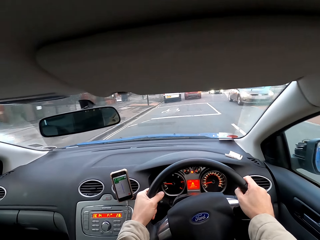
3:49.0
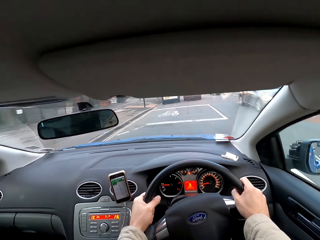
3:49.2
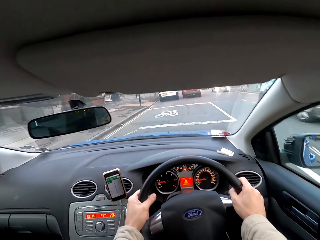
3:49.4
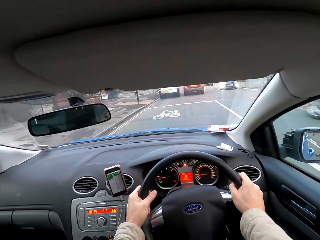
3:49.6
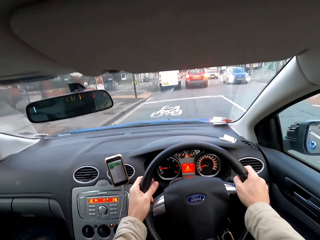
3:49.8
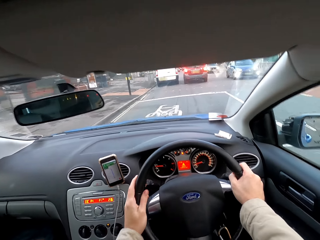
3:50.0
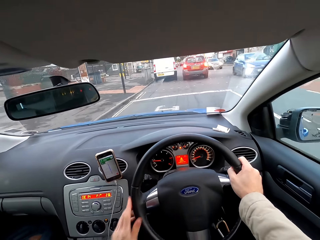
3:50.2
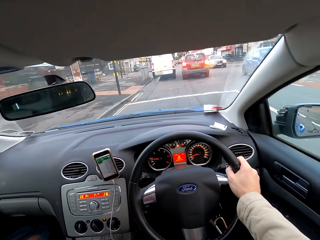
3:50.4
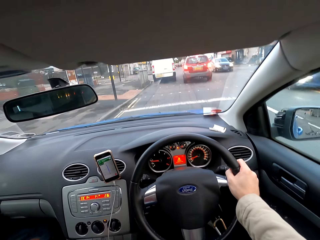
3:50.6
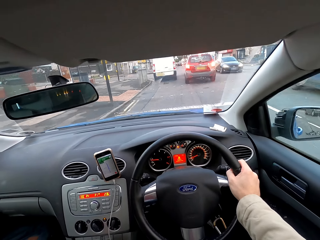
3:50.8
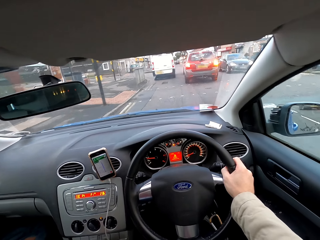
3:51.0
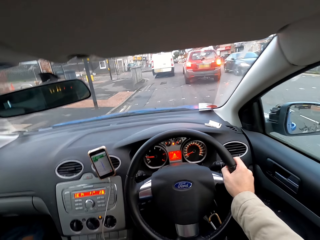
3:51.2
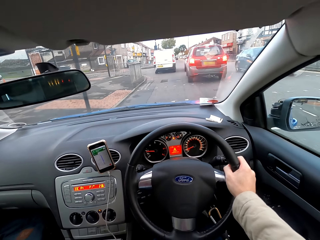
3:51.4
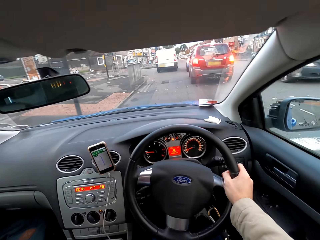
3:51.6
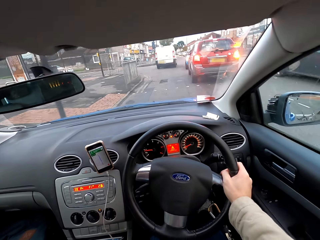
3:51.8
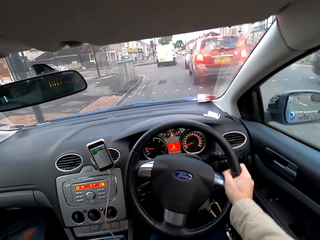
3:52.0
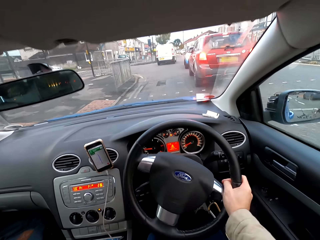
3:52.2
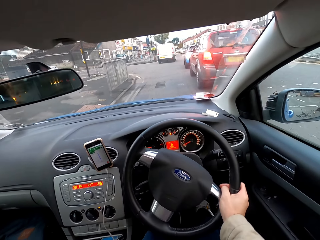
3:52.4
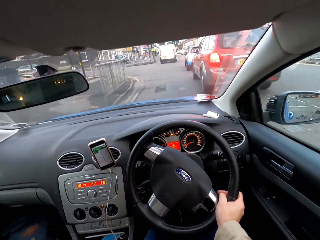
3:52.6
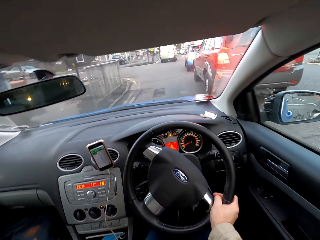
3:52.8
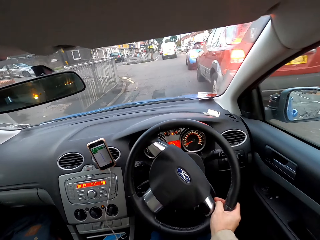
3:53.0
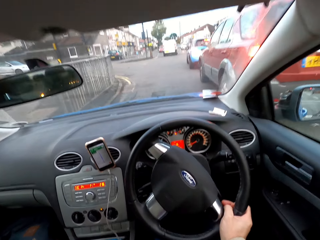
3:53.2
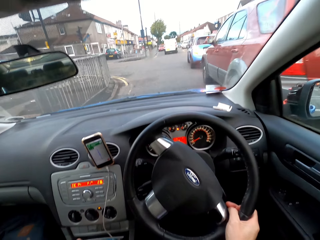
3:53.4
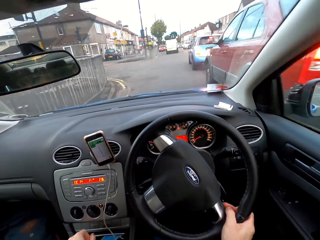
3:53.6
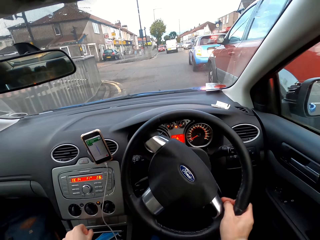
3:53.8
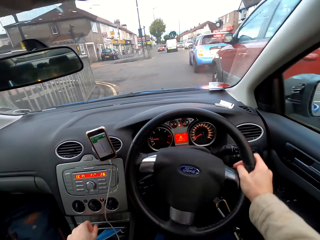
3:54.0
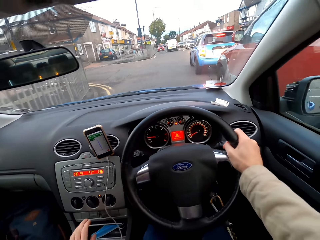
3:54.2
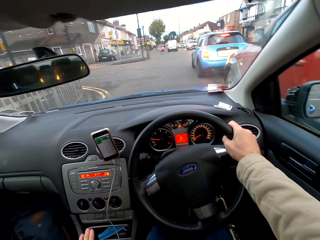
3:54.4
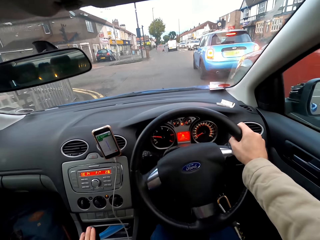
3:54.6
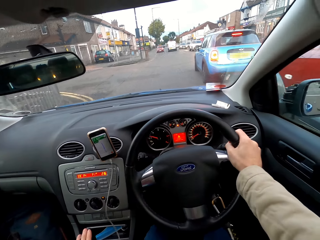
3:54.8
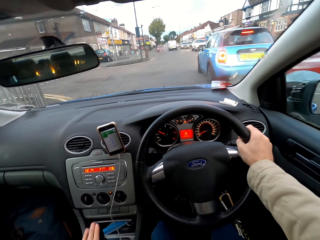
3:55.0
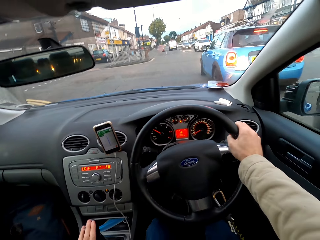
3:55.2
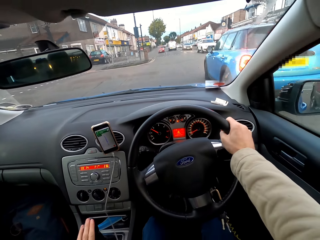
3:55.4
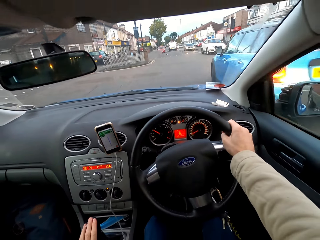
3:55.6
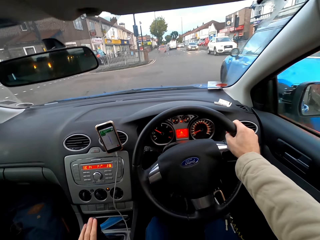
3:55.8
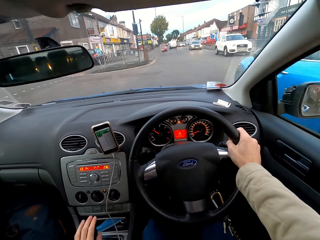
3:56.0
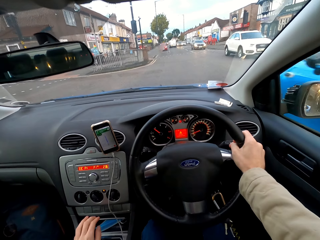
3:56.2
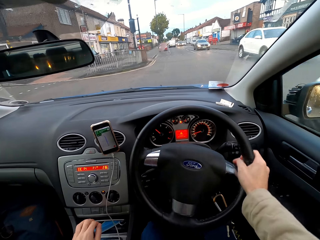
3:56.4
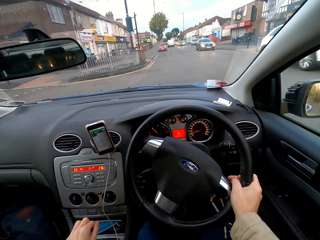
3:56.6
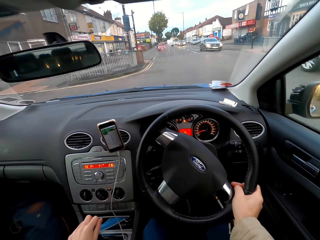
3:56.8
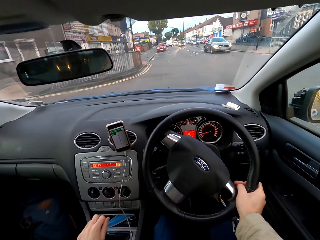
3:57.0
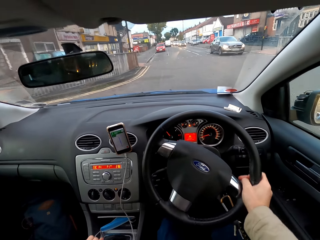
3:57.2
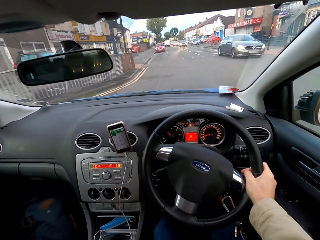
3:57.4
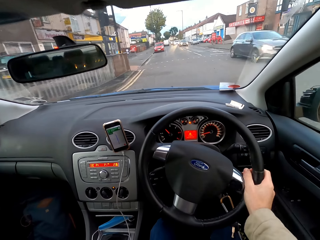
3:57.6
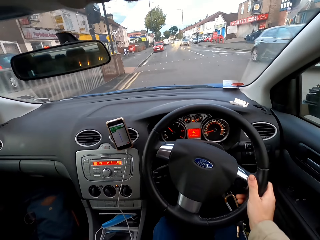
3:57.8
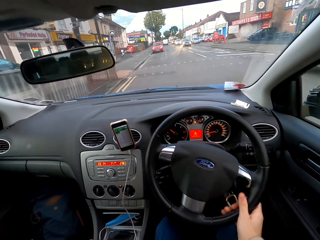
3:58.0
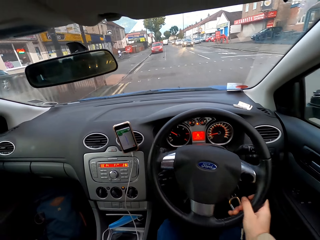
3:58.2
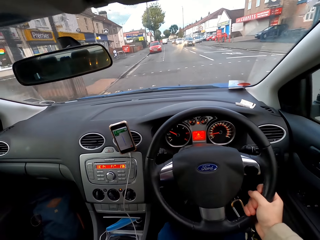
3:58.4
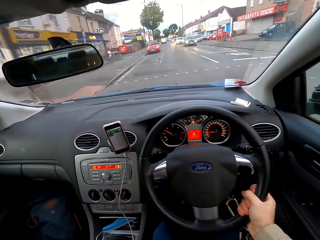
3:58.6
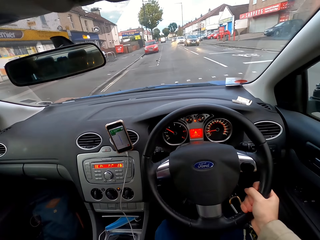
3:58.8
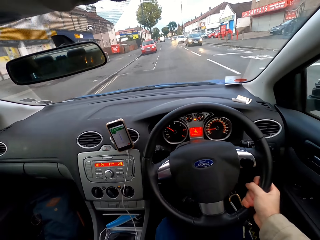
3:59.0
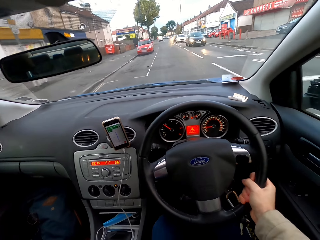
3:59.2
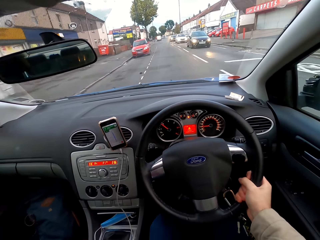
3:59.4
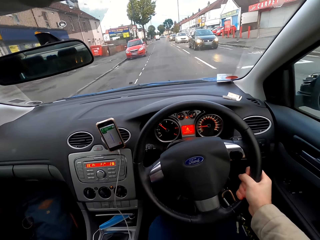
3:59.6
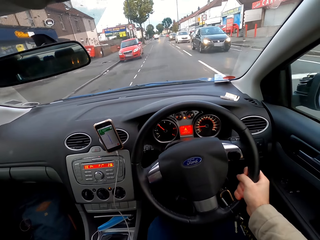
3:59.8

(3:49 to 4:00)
The camera wearer holds the gear with the hand. He moves the gear stick with his left hand. He moves the gear stick with his left hand again.

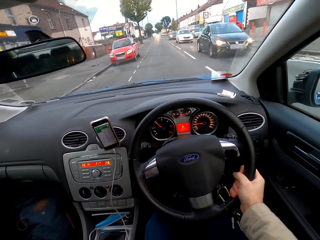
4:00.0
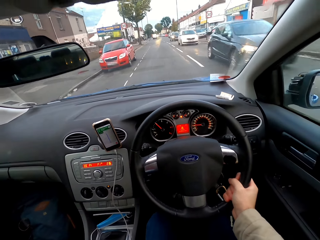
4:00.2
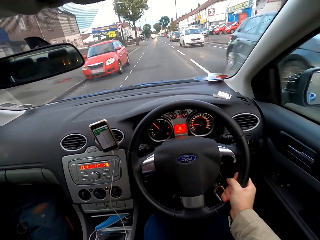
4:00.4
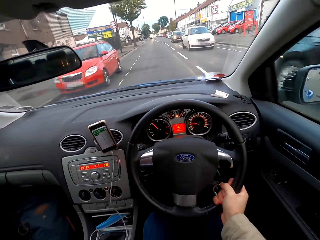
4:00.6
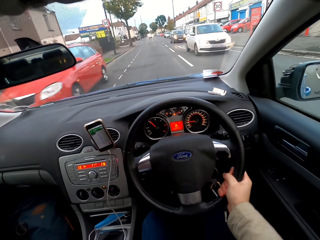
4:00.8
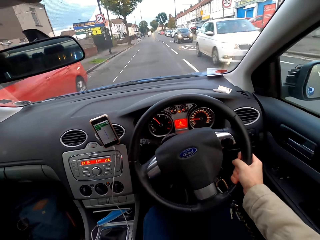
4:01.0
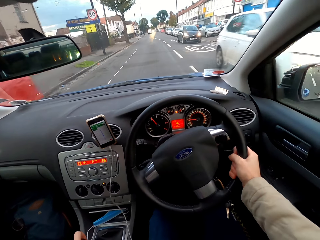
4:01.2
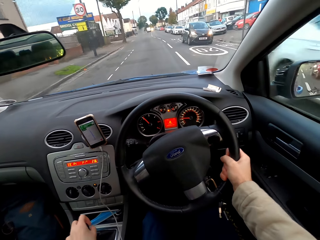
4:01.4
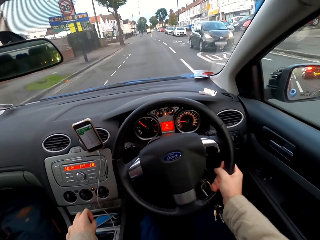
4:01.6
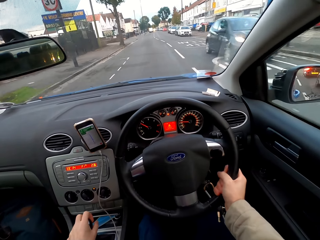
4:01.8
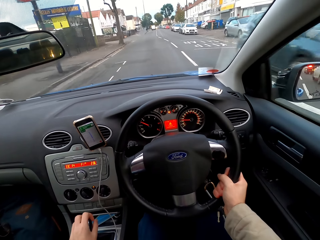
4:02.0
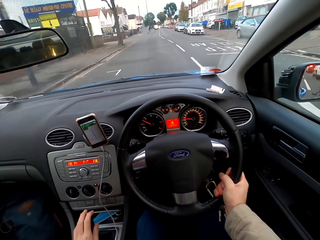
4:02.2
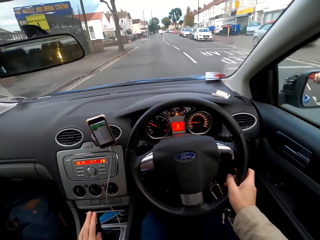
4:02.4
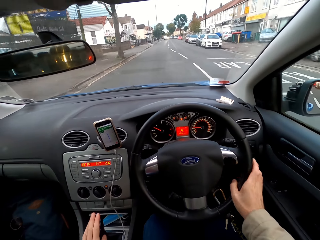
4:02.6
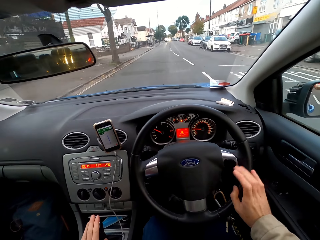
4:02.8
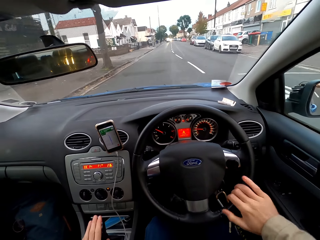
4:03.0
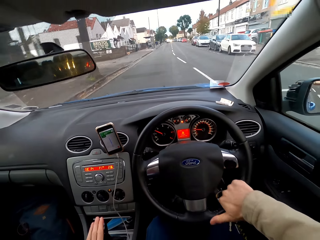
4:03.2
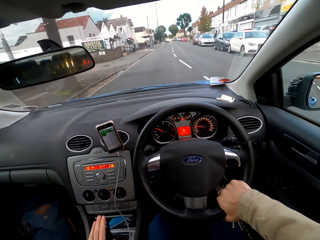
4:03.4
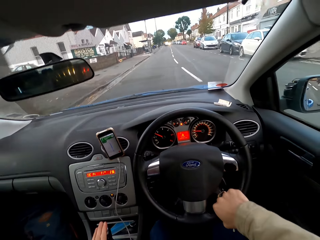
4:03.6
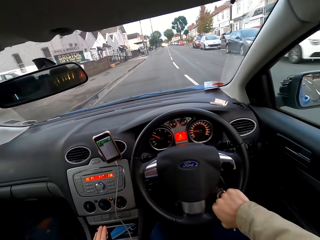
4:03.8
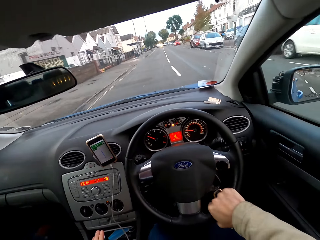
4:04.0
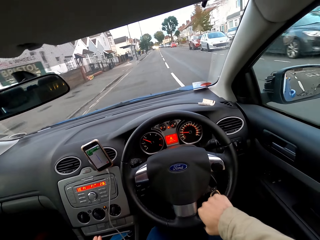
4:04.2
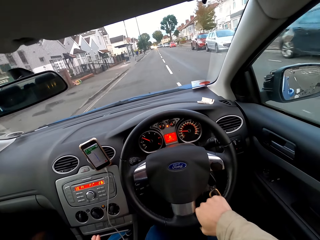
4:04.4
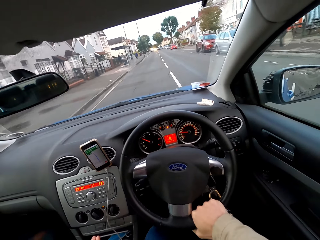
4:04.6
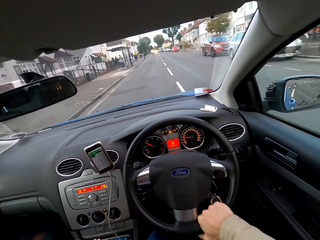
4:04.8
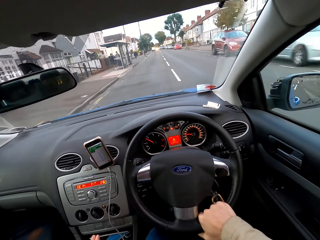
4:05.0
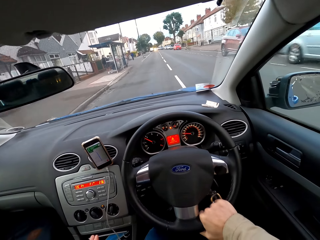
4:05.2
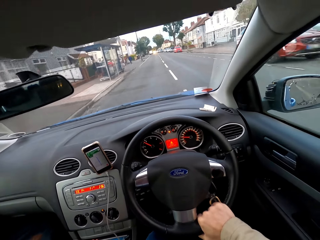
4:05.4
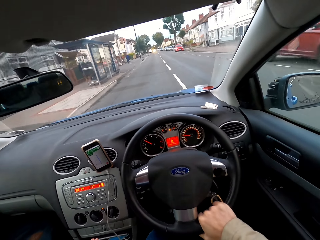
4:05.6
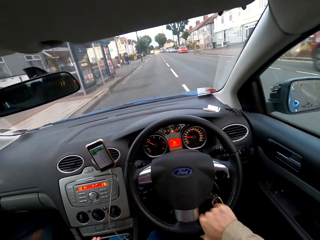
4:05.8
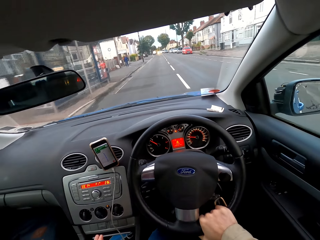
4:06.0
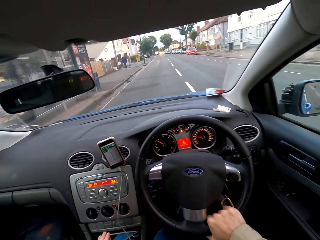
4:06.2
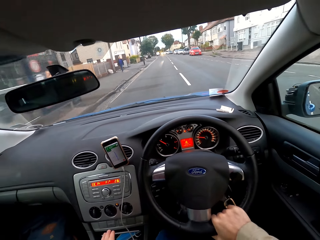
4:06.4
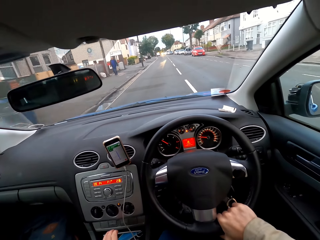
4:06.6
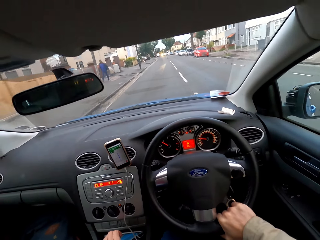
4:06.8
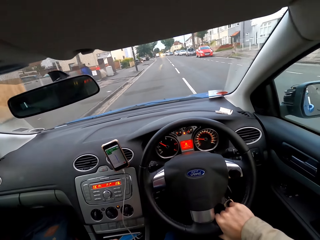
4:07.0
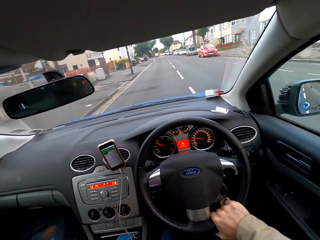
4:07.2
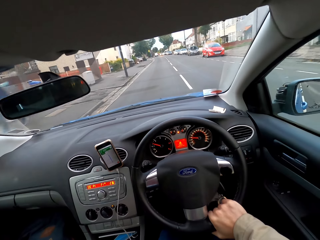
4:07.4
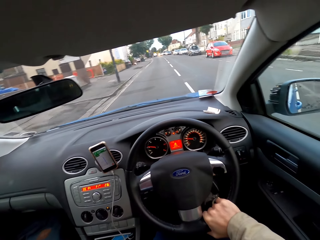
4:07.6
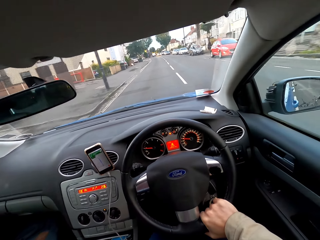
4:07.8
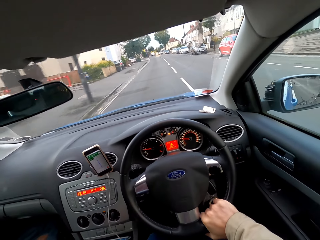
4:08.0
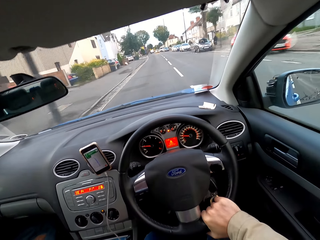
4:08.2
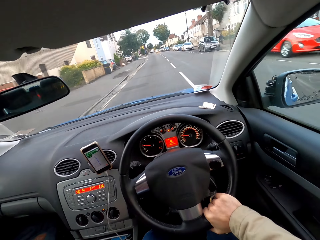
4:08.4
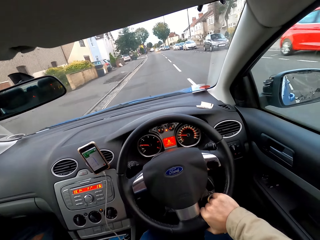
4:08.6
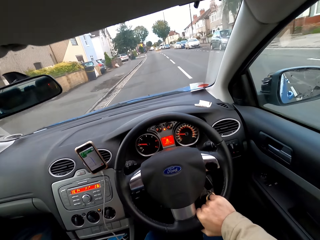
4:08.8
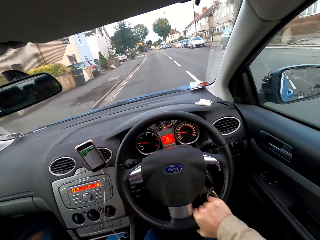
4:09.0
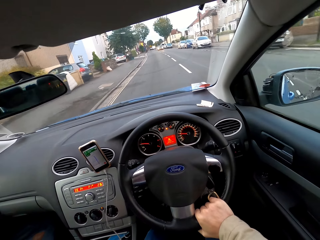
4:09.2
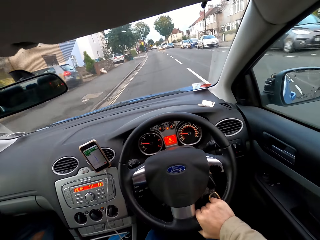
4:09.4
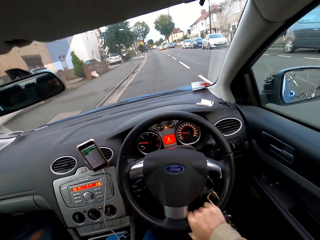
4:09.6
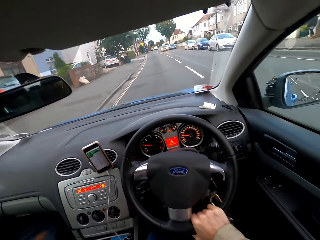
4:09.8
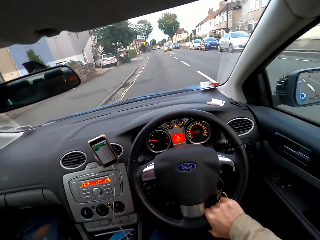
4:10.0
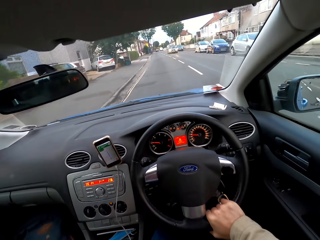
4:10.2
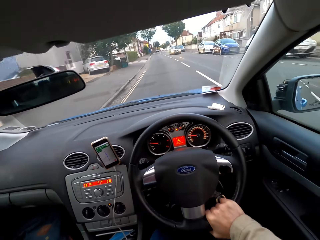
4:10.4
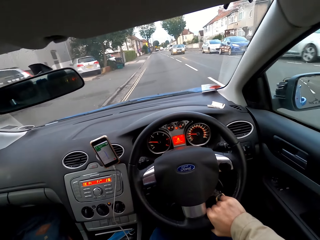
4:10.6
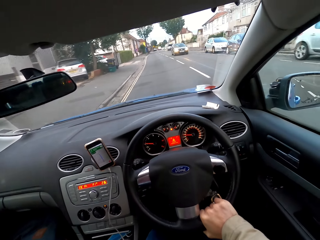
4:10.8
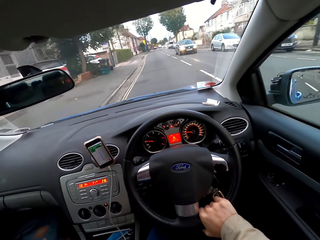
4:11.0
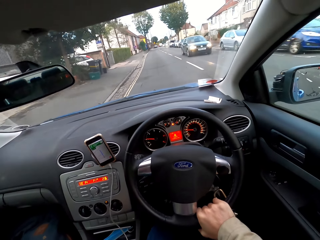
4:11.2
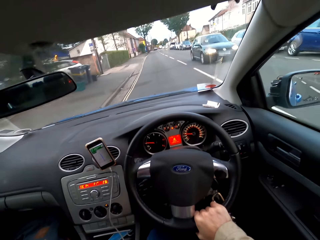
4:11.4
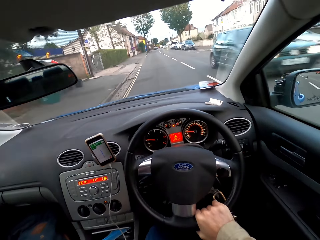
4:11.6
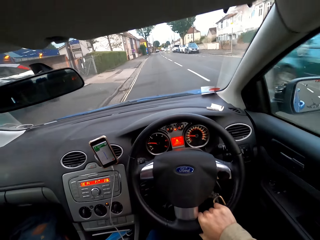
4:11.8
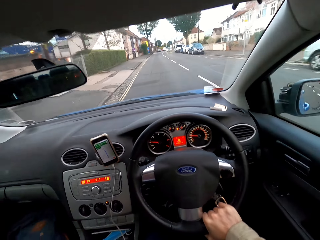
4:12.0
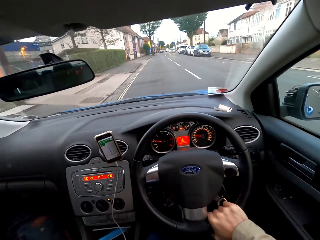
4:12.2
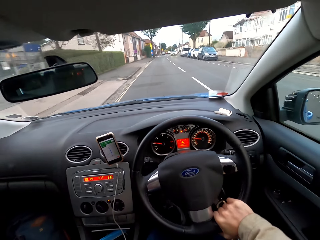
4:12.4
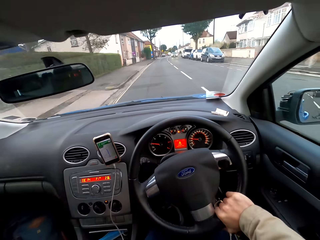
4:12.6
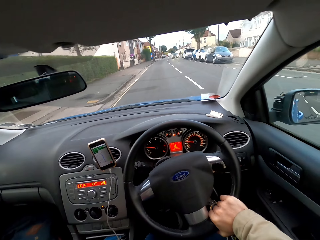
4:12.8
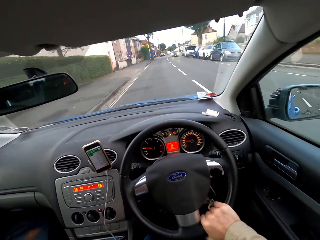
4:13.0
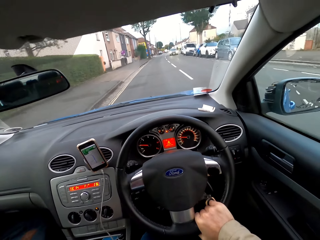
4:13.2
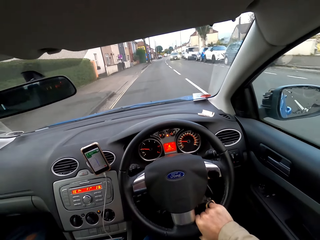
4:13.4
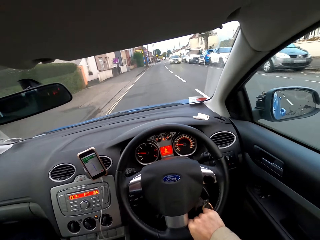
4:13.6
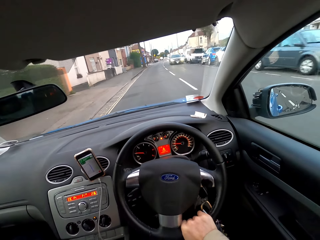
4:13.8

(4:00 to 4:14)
The camera wearer moves the gear stick with his left hand. He moves the gear stick with his left hand again.
